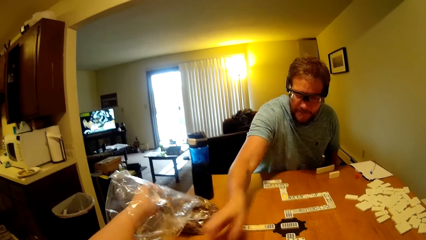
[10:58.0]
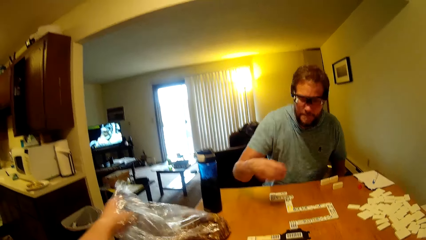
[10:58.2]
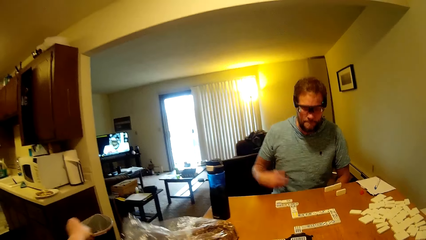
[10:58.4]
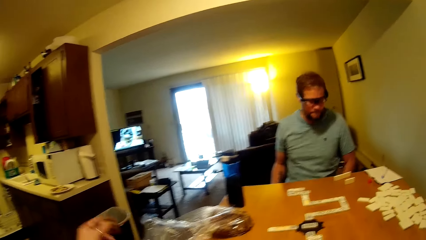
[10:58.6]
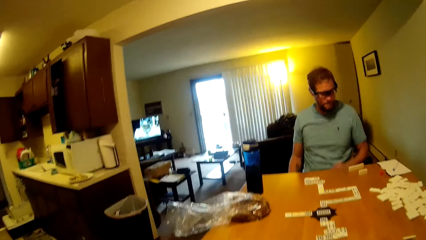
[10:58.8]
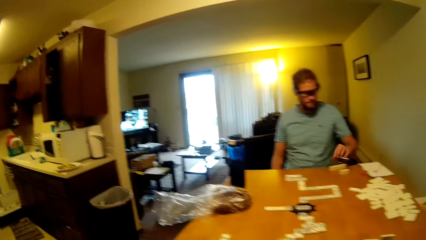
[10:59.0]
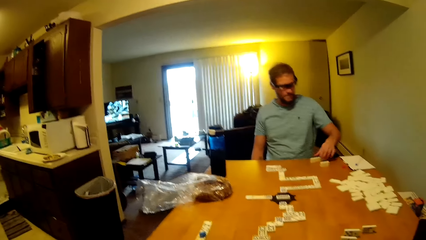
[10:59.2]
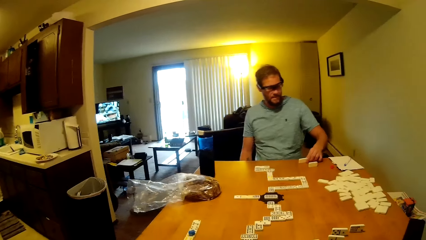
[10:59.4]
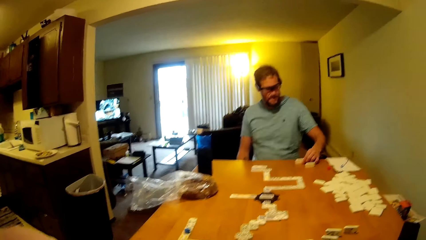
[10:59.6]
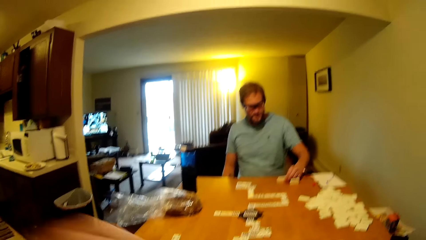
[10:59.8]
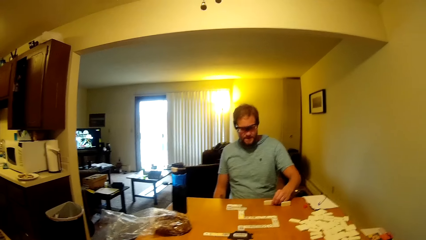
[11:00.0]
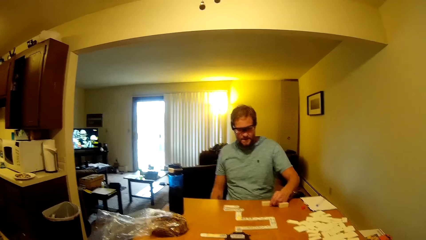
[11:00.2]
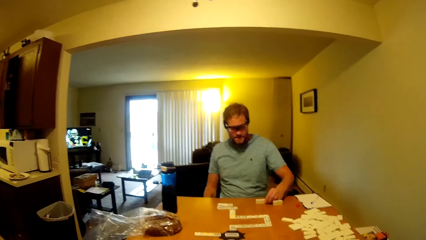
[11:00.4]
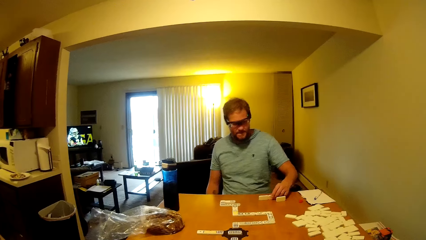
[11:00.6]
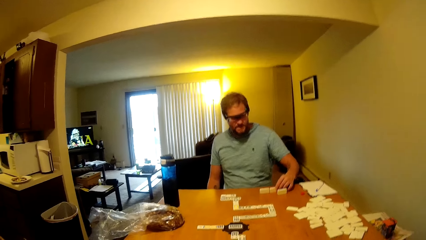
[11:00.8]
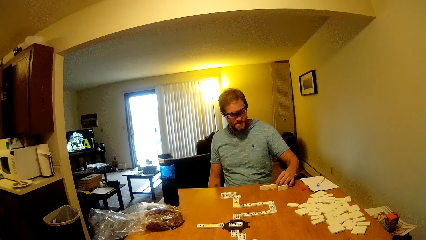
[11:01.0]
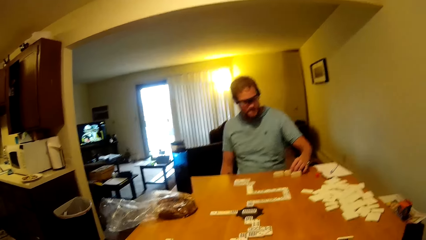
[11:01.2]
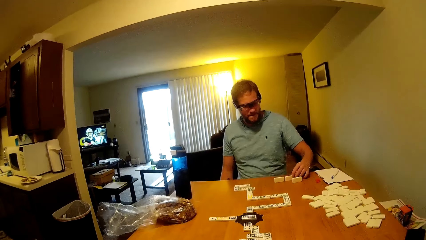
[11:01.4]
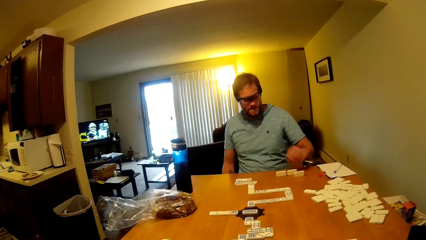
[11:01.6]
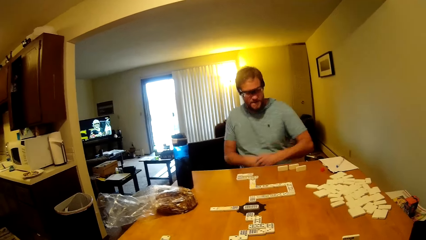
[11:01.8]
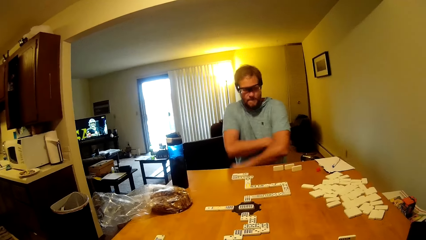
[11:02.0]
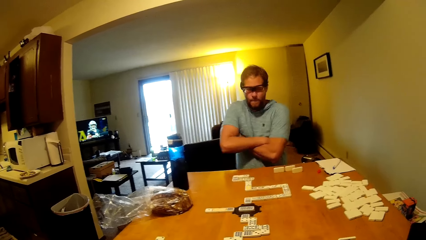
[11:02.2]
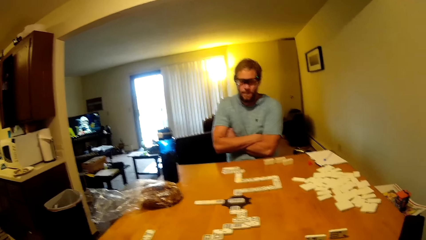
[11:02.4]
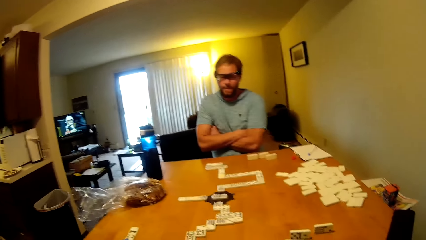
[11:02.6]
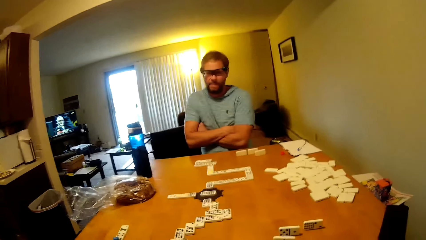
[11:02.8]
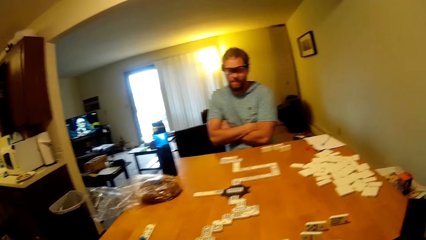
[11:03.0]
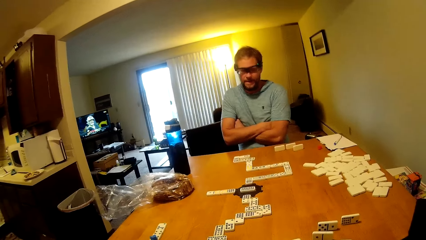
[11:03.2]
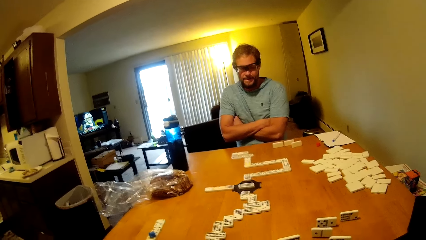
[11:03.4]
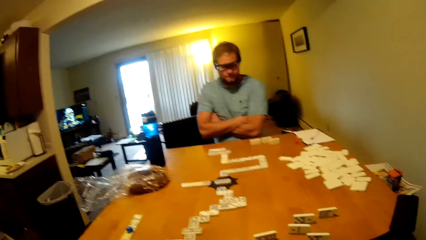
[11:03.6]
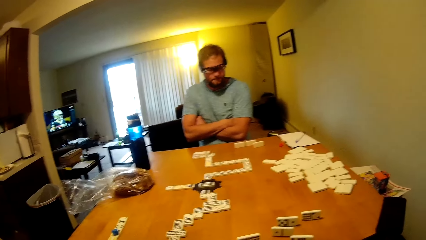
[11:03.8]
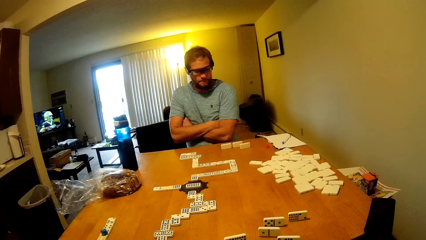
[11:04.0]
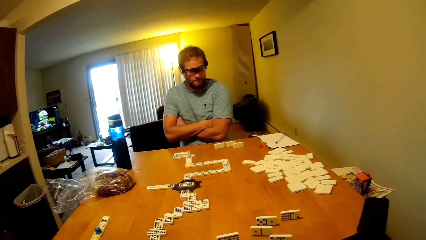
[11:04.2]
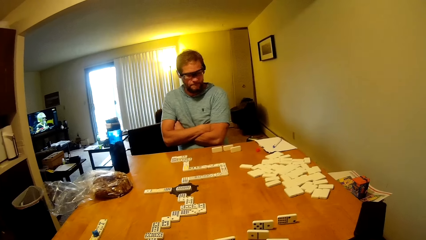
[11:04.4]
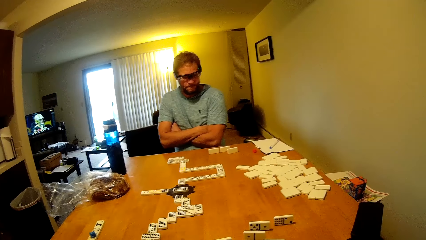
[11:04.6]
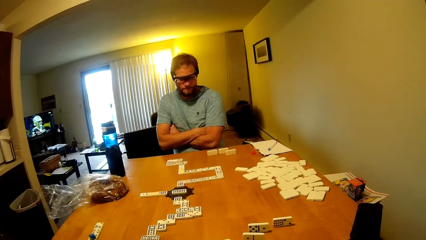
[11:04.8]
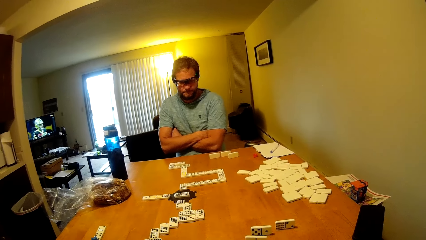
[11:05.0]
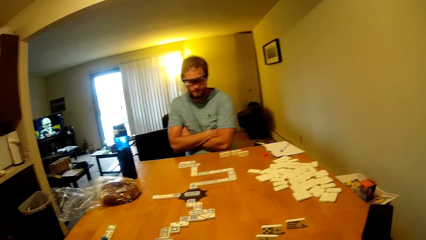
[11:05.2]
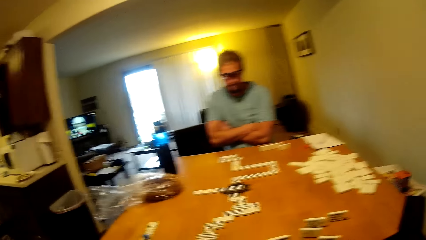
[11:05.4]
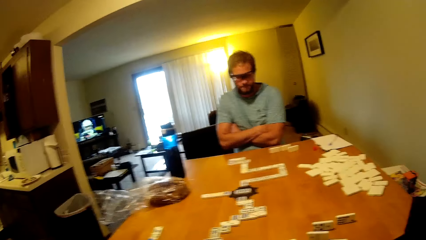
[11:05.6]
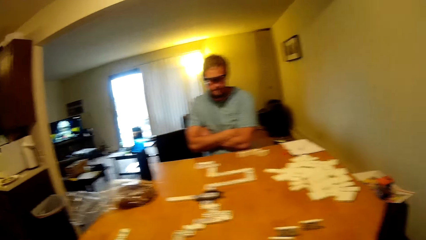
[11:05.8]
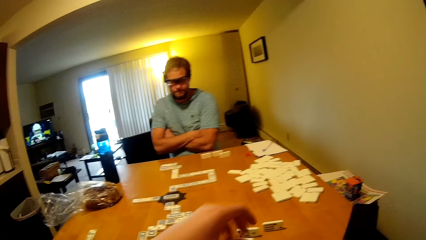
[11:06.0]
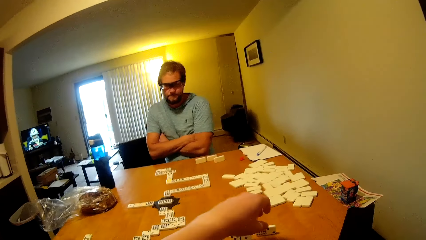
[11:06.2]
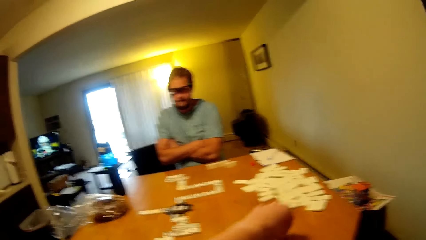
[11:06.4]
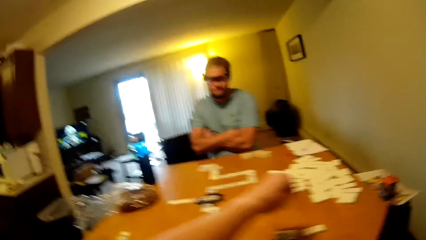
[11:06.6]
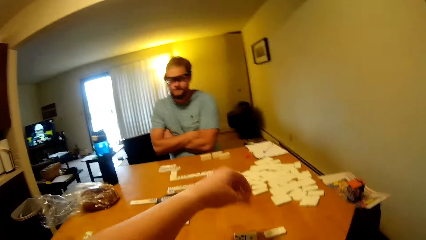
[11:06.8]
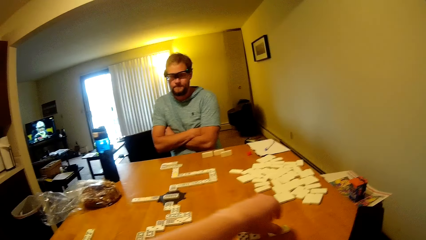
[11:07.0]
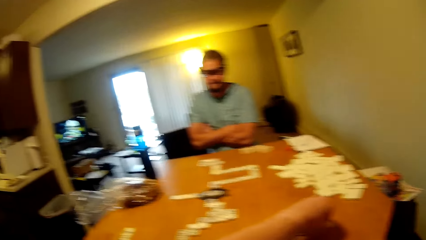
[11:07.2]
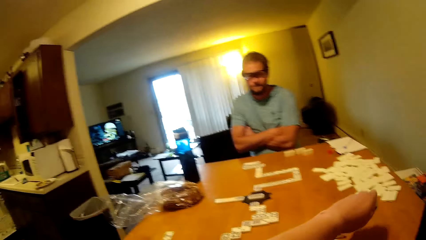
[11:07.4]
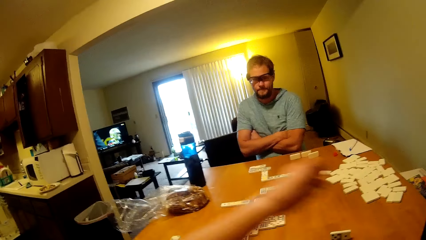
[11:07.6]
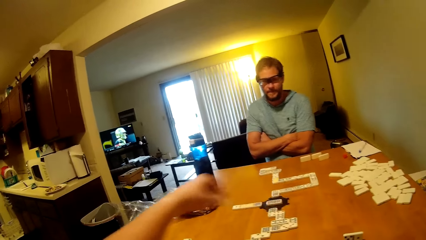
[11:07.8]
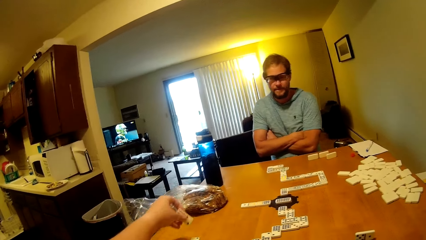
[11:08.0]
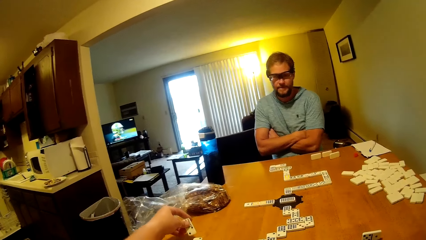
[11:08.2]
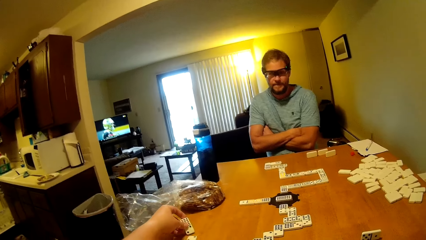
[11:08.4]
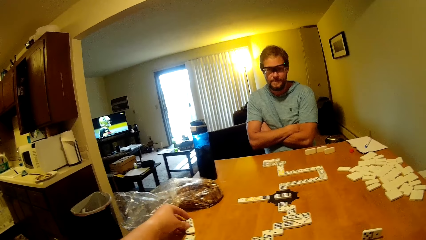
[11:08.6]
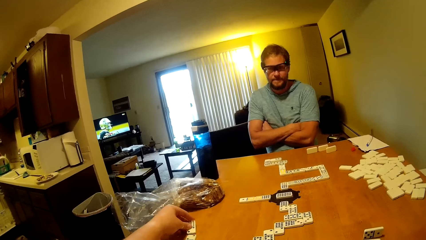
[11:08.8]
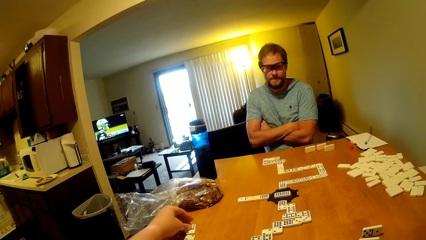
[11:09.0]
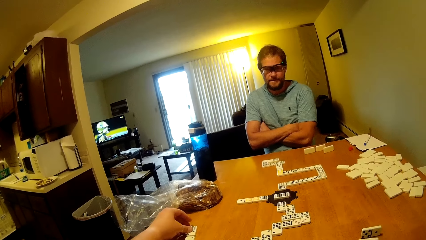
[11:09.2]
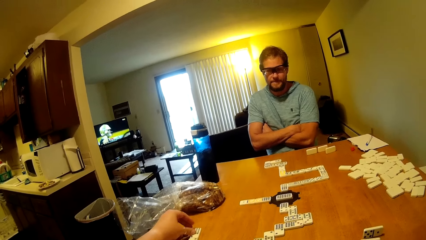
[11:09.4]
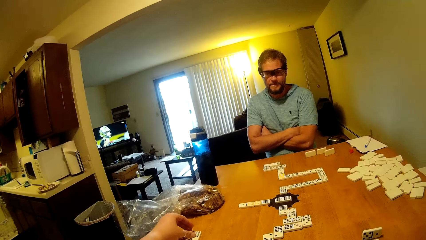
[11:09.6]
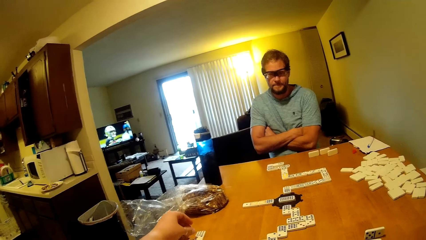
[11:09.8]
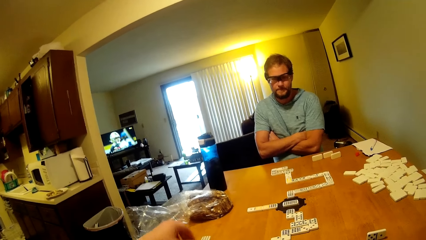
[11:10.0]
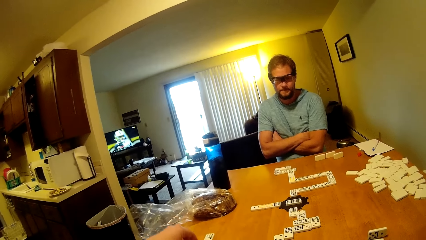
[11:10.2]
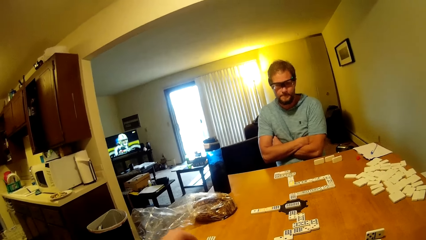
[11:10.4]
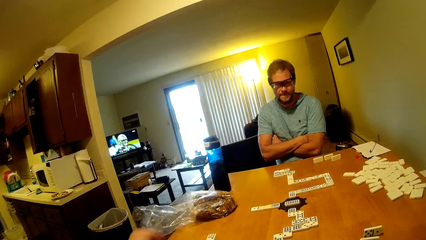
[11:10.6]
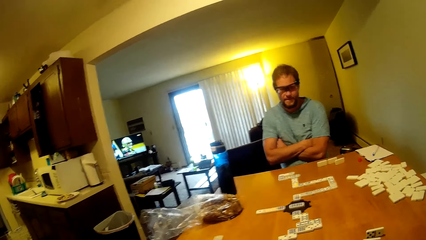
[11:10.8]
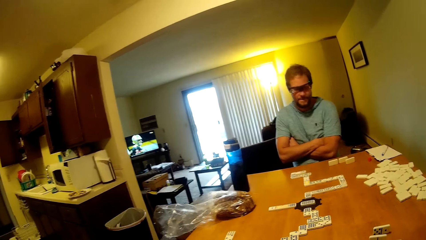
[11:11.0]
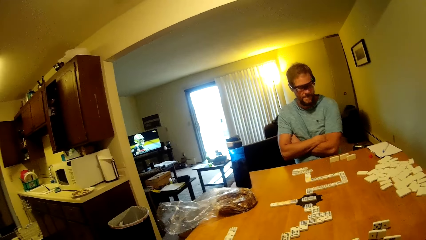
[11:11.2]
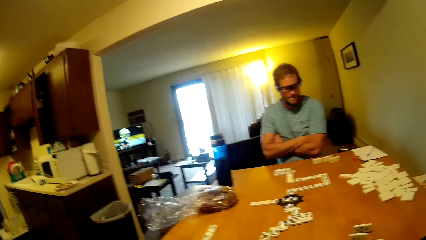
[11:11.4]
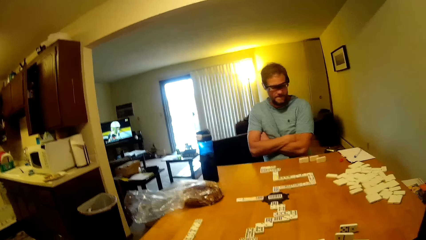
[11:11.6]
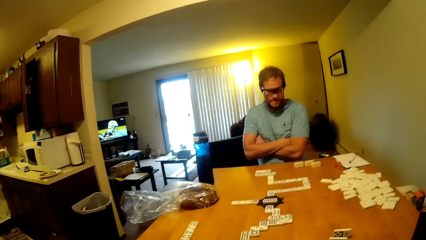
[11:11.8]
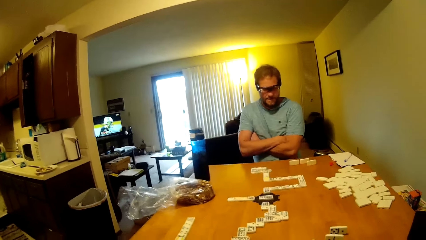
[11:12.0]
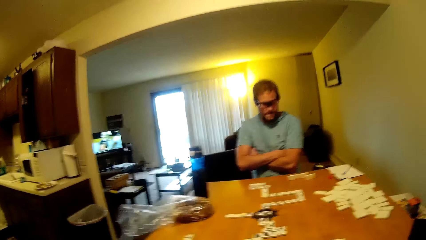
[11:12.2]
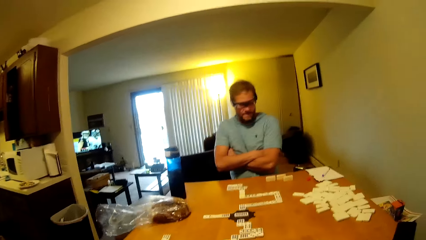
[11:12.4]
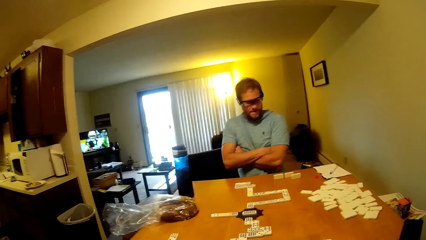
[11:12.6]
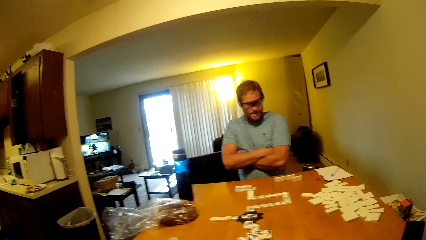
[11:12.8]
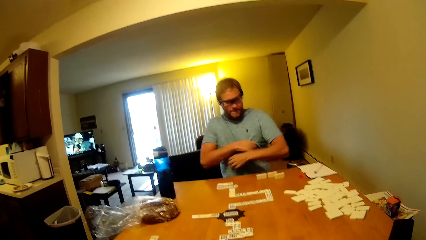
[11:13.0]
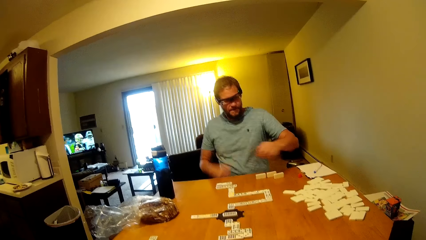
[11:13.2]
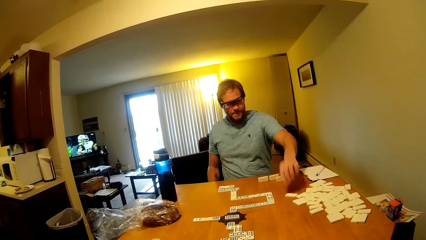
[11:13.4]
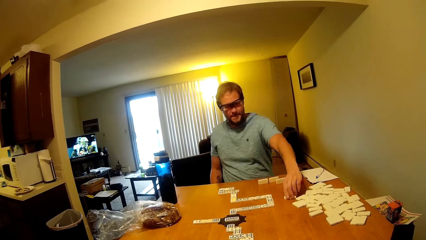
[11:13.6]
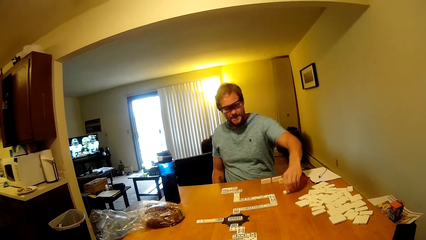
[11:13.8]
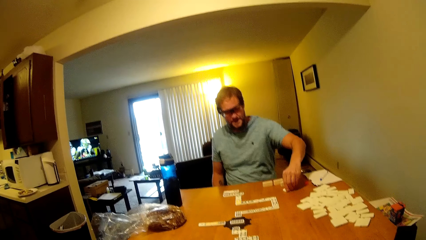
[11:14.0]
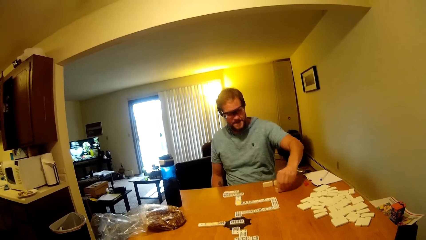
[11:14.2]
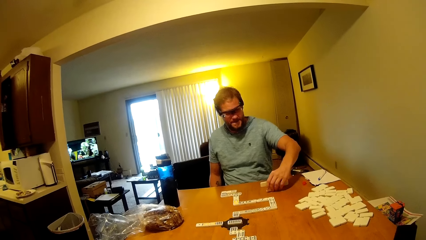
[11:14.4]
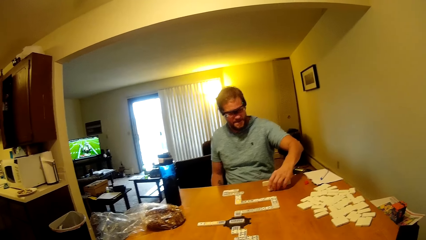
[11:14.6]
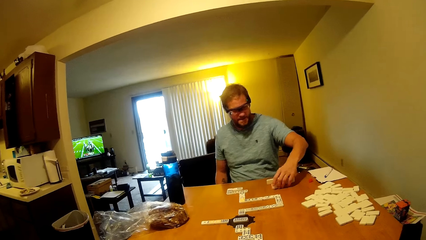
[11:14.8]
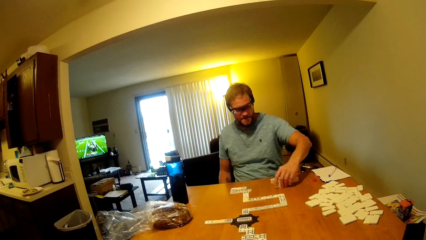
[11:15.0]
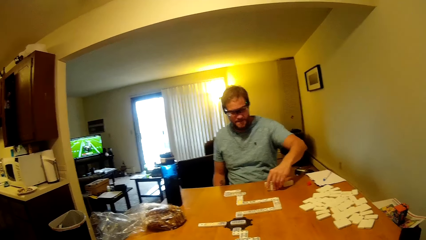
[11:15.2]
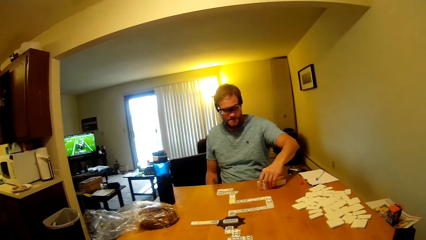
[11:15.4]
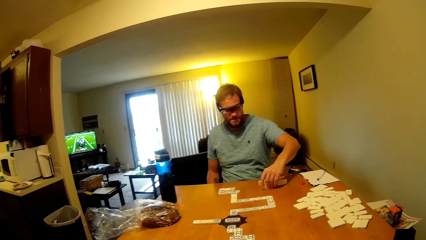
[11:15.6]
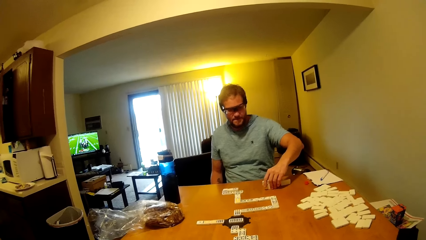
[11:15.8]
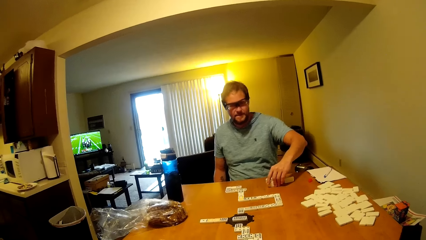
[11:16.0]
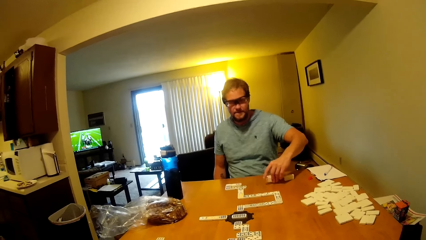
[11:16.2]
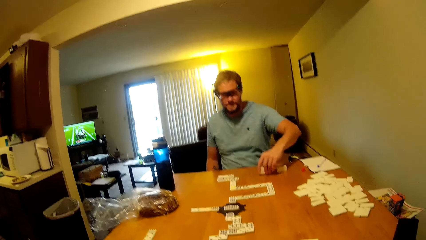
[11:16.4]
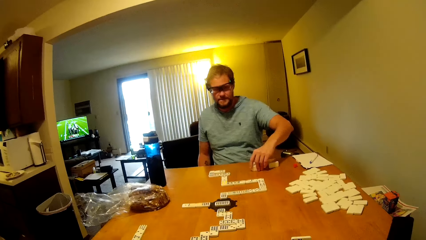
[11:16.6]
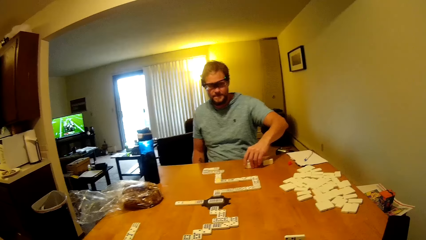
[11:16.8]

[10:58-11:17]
A man removes something from the polythene paper. The camera wearer takes something from the packet. The man plays a domino piece, moves the word boards, folds the hands, and arranges the domino pieces. The man places a word board on the table. The camera wearer places the word board on the table. They play the domino piece. The man moves the word board.
